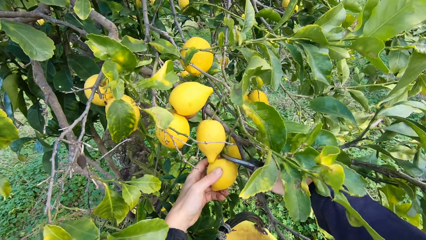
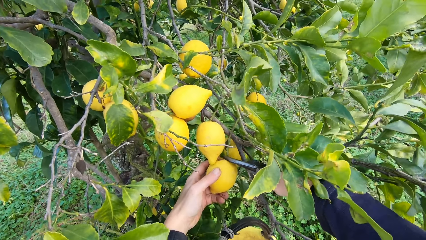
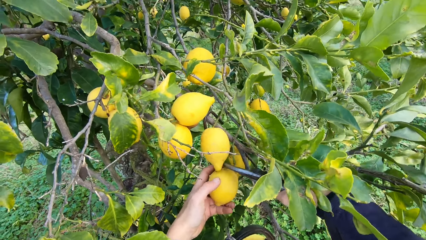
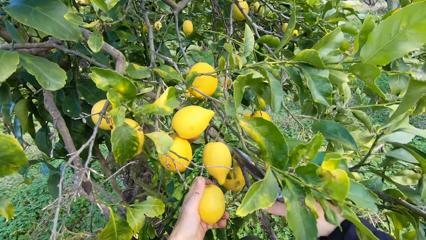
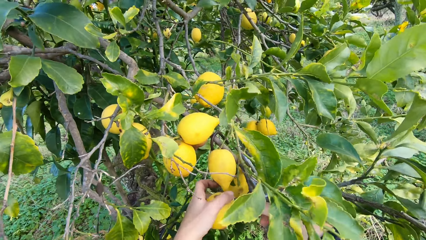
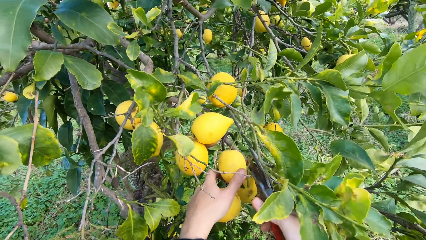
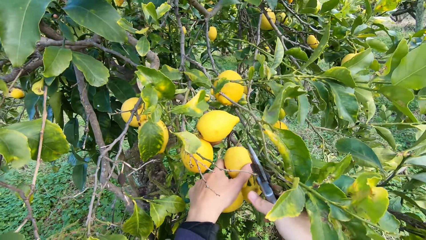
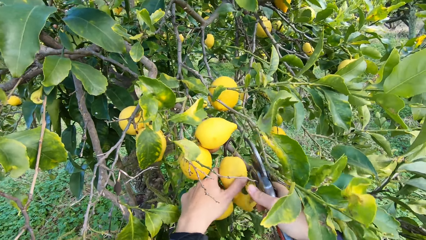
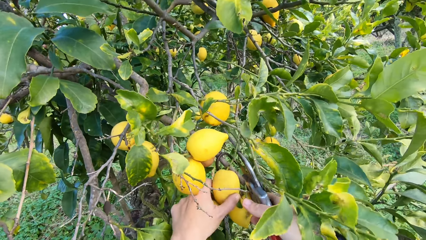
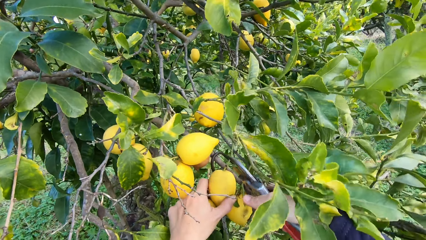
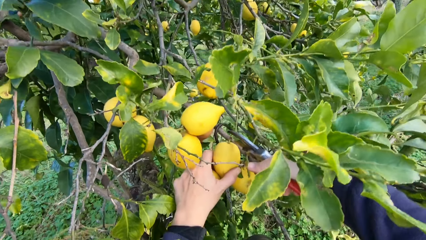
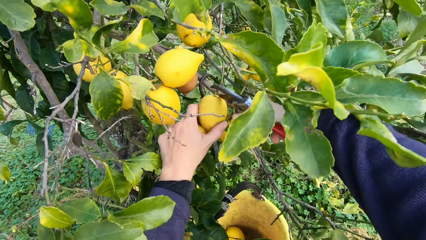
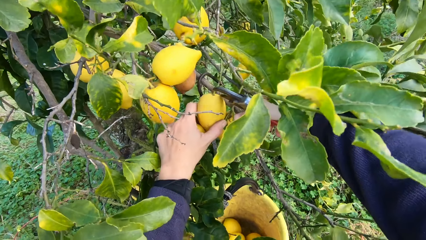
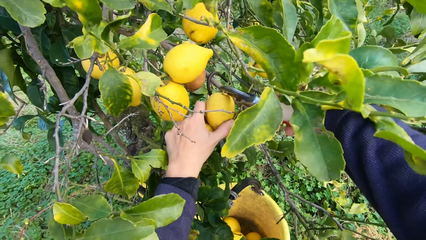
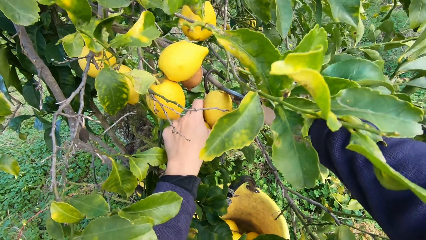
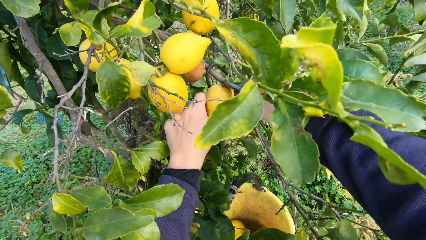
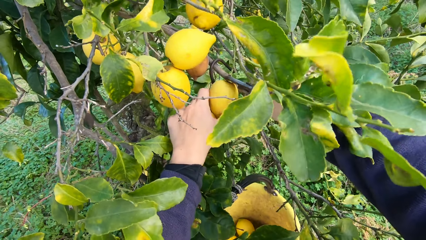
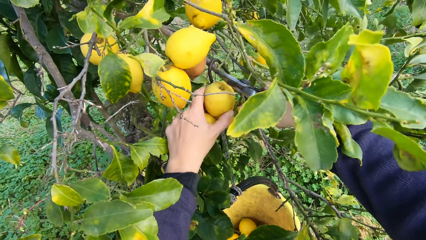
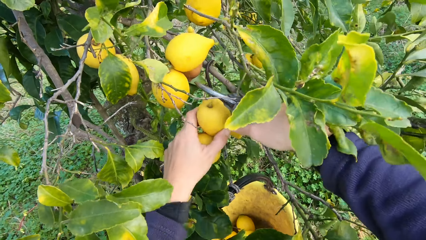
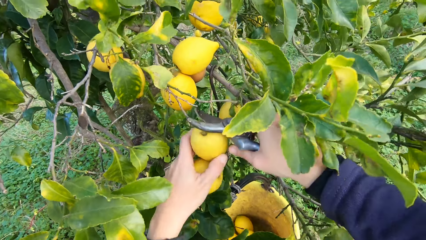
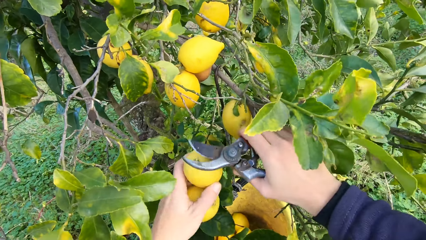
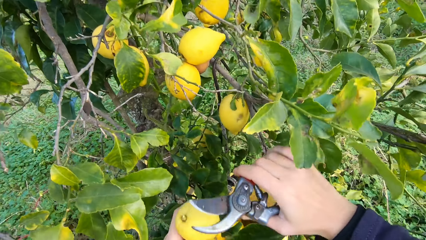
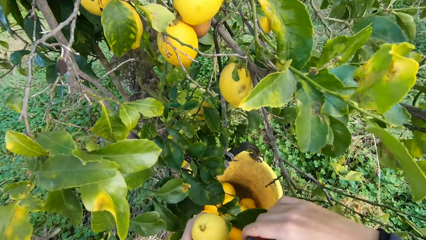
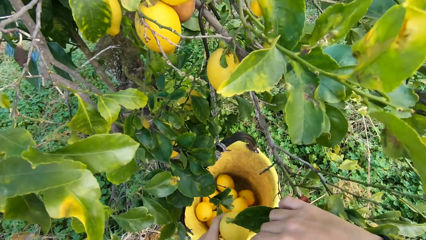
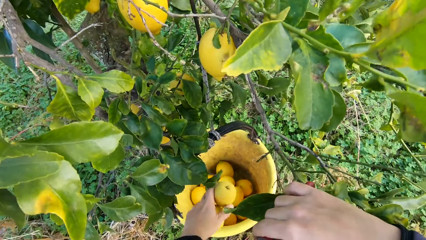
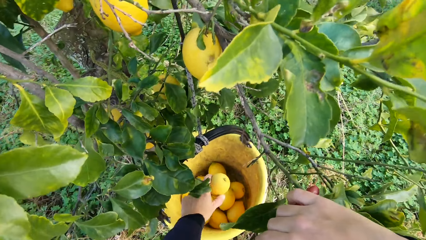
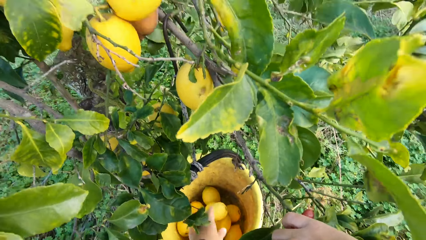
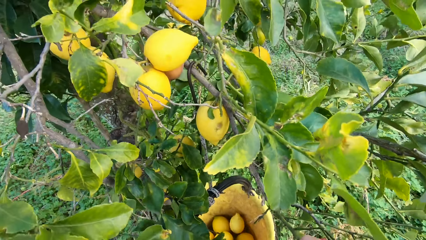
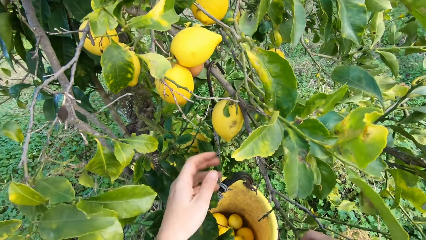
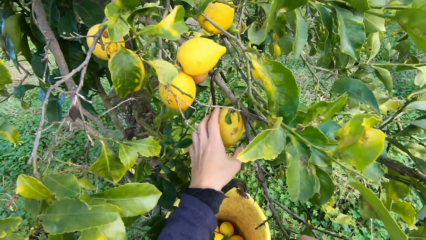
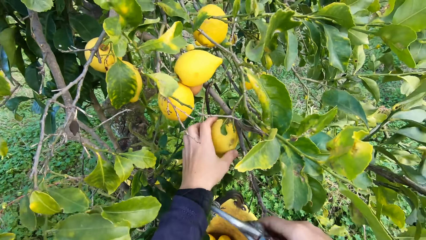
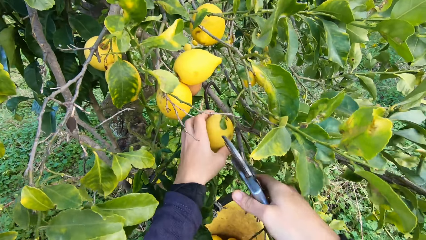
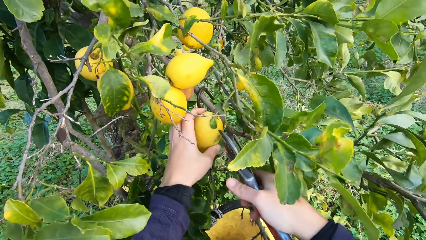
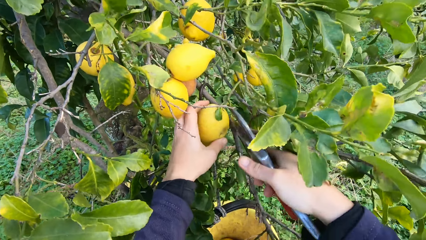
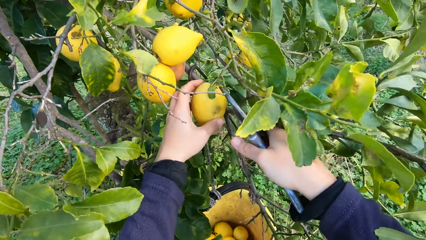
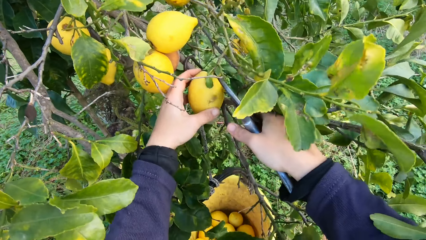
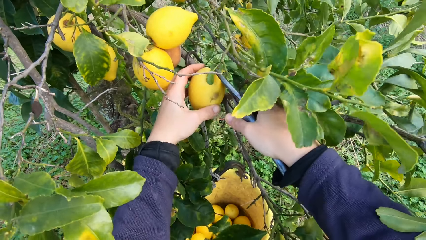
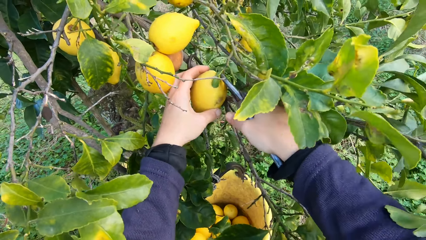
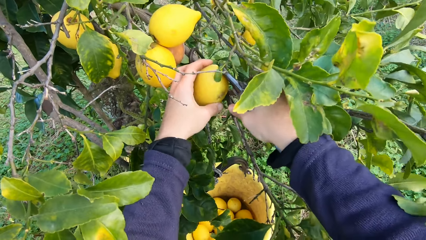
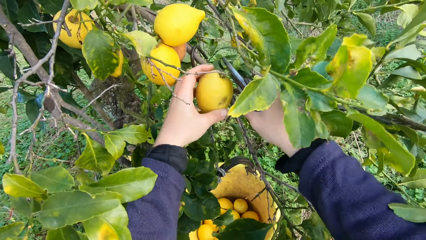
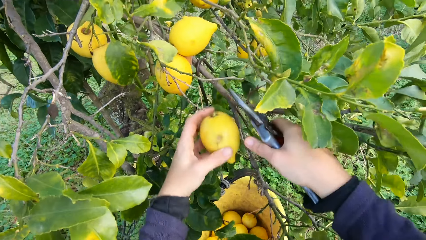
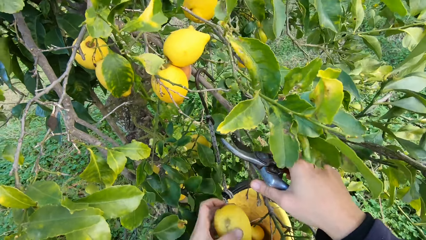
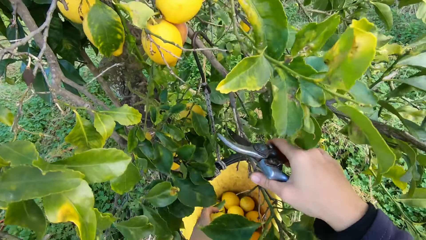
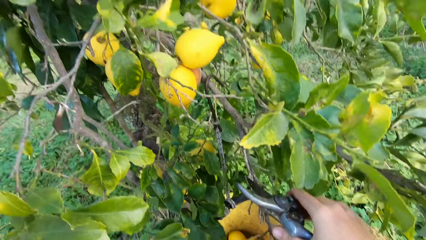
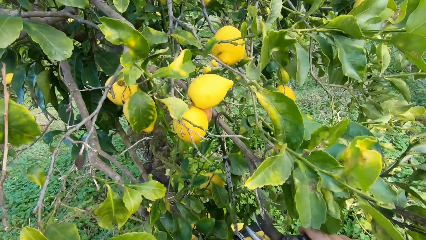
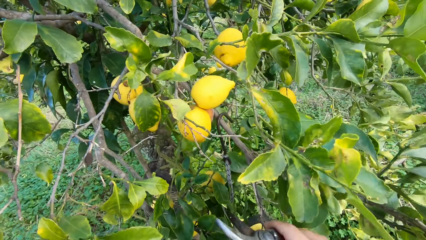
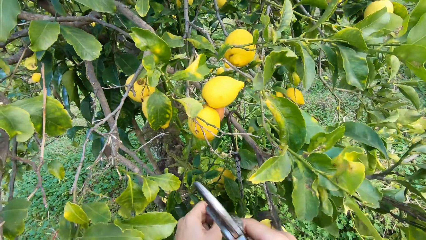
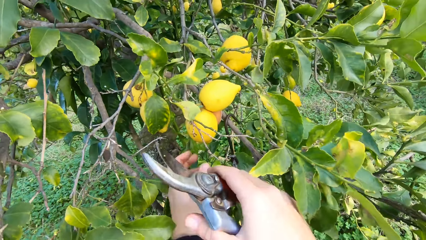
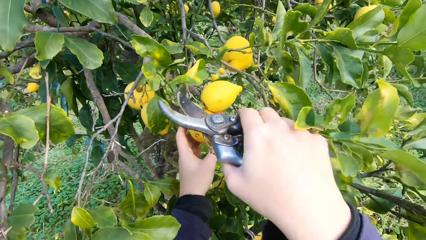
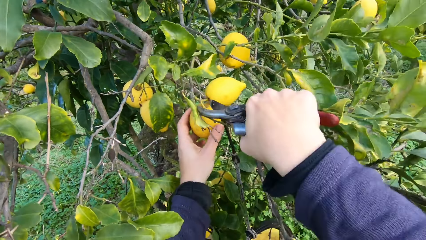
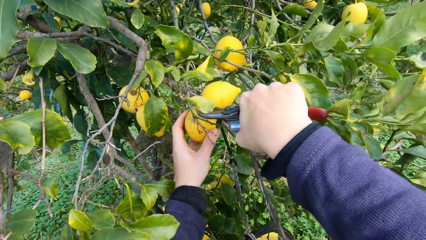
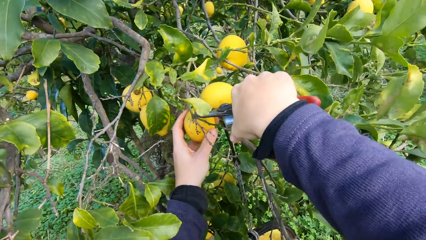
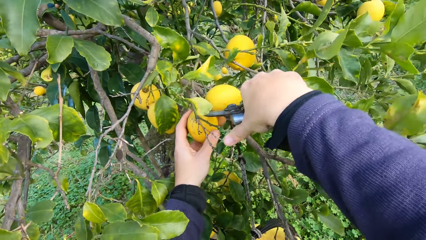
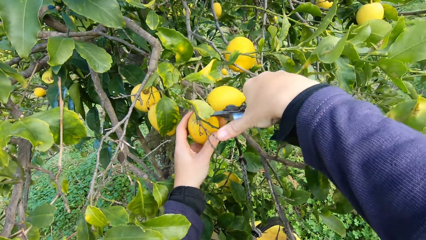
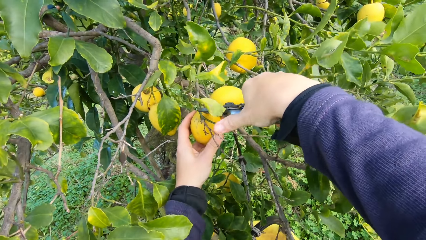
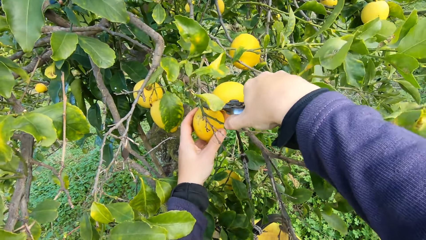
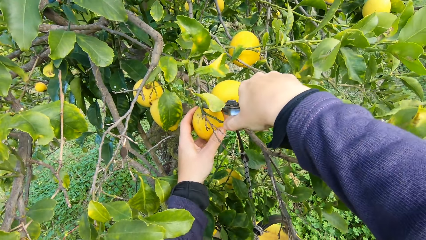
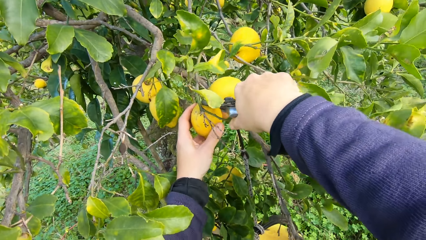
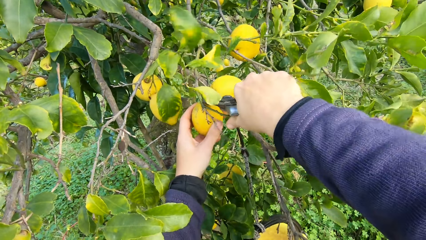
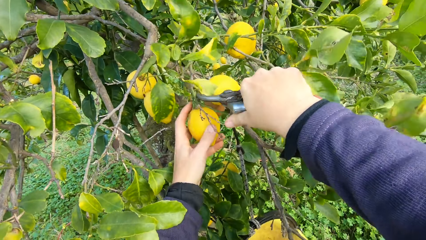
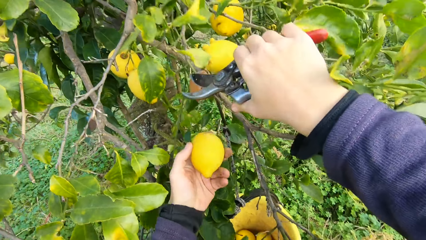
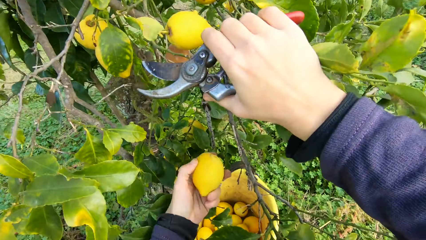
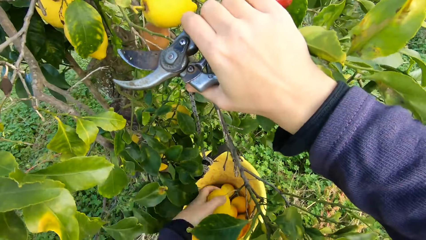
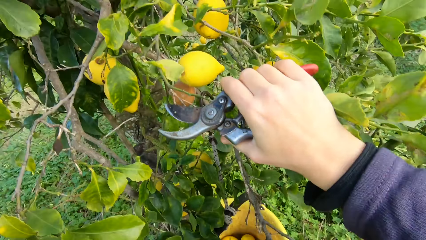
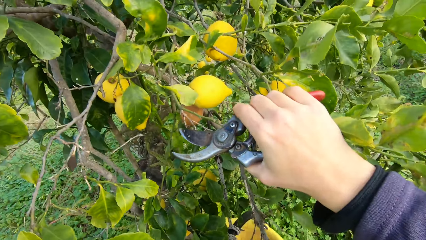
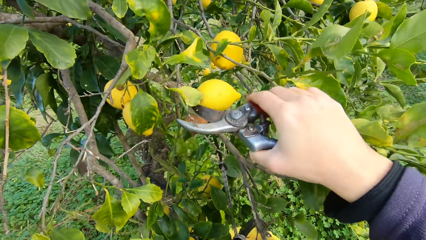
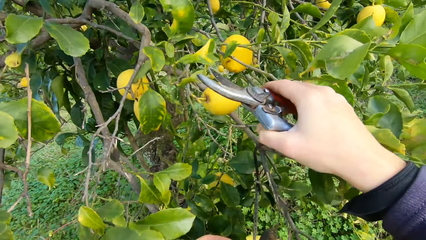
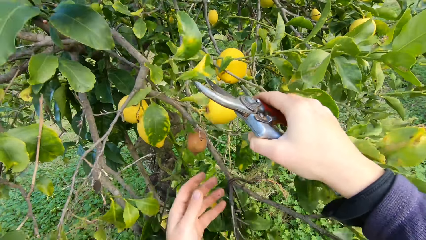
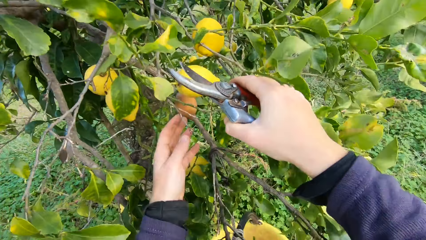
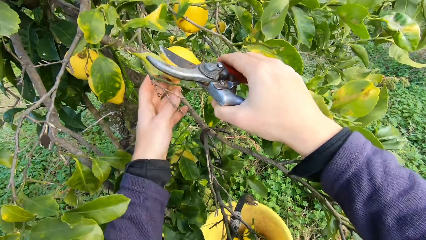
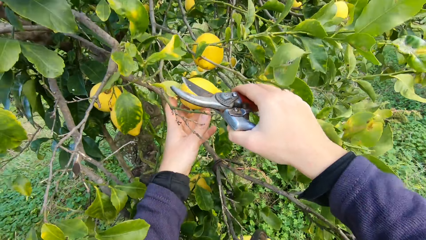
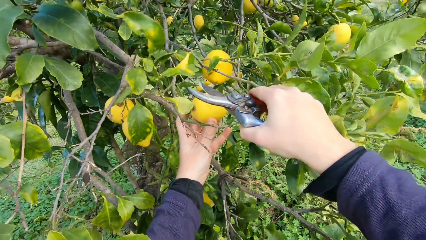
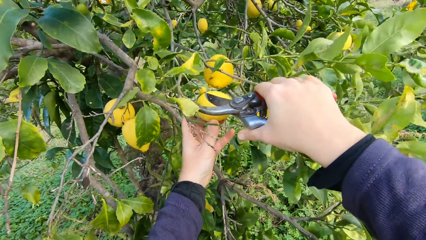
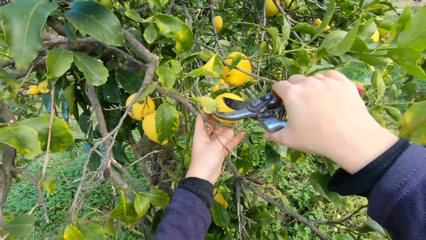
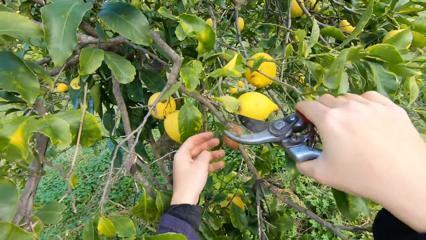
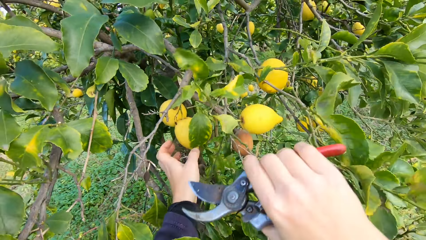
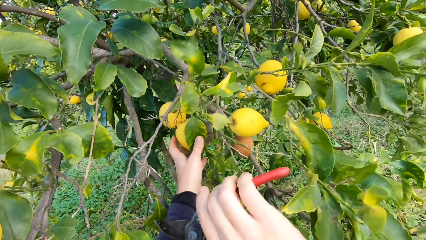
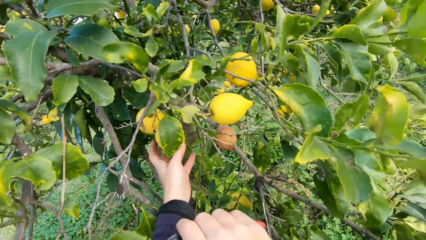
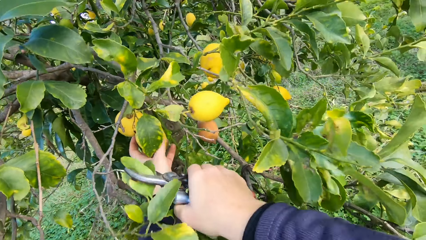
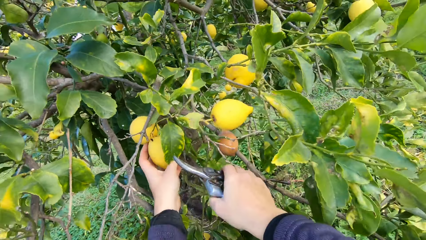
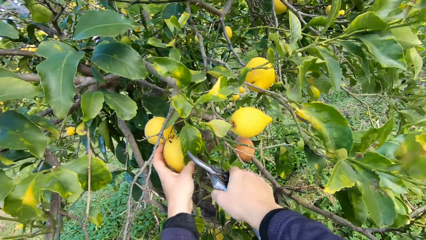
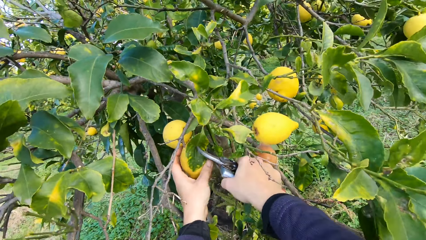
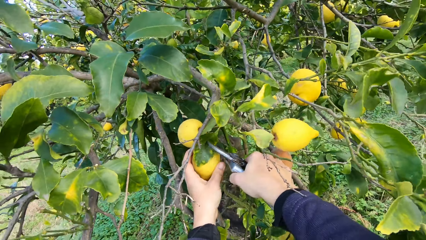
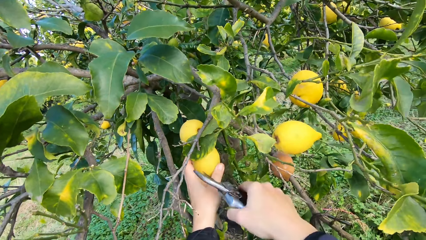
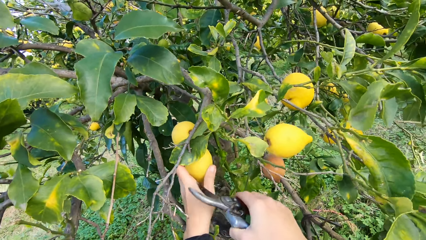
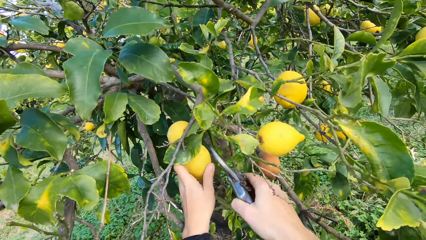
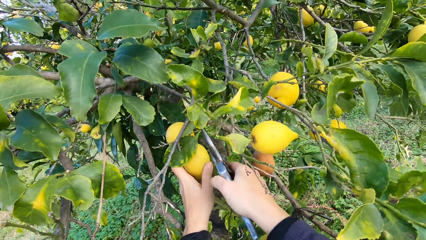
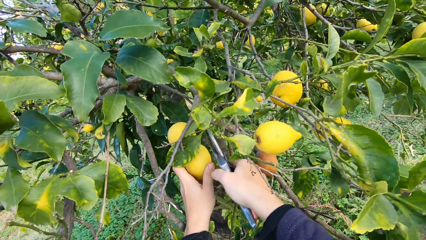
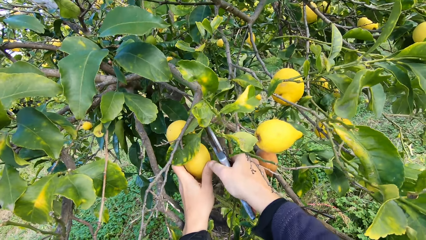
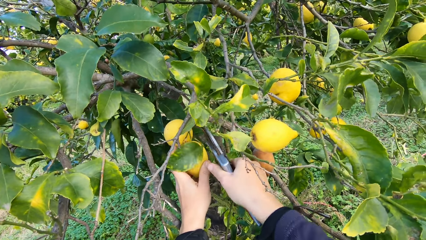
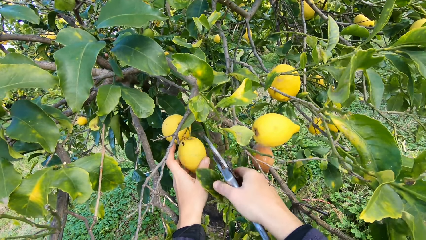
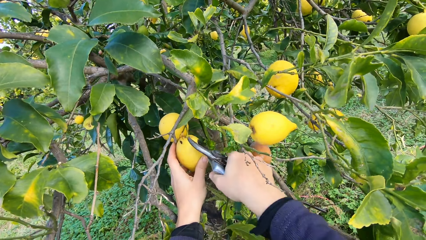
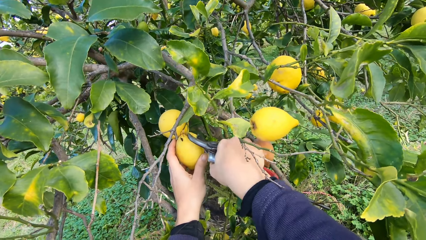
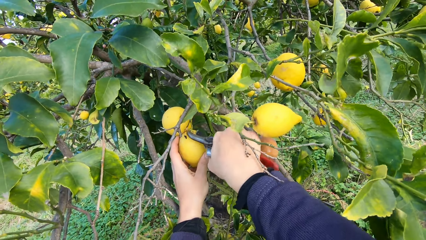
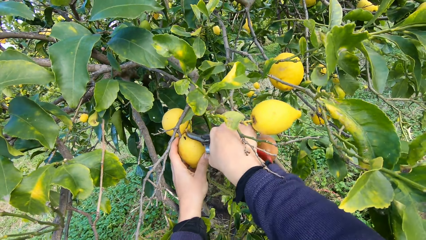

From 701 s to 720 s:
The camera wearer holds a lemon. They pluck another lemon from the tree with the plier, a pruning shear. They throw the lemon into the bucket. They hold a lemon. They pluck another lemon from the tree with the plier. They put a lemon in the bucket. They hold and pluck another lemon from the tree with the plier. They throw the lemon into the bucket. They hold a lemon. They cut a lemon using the pruning shear.
